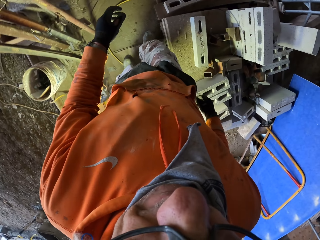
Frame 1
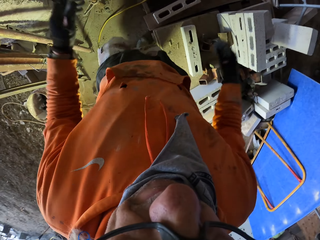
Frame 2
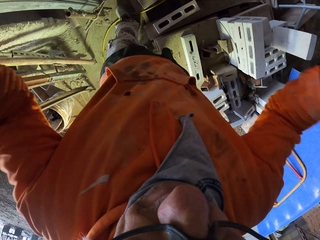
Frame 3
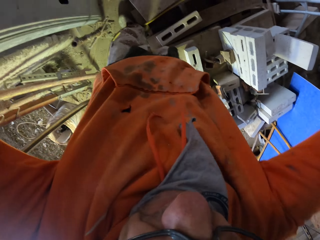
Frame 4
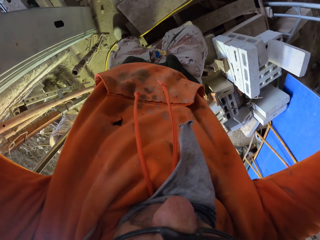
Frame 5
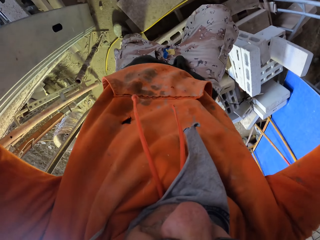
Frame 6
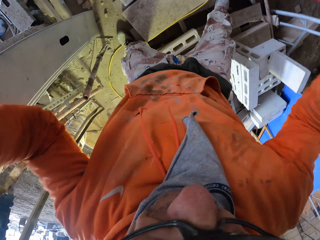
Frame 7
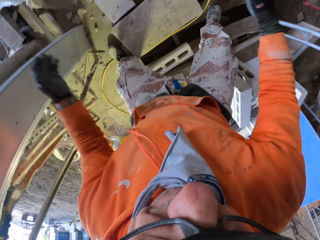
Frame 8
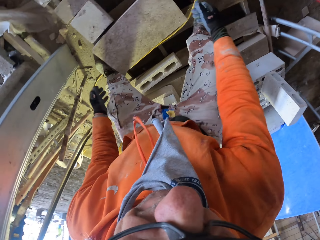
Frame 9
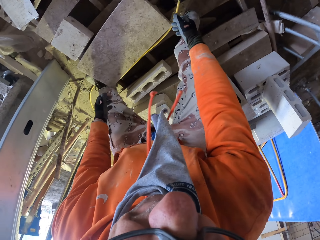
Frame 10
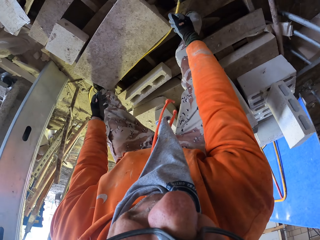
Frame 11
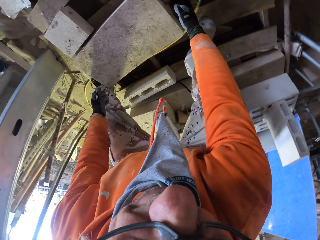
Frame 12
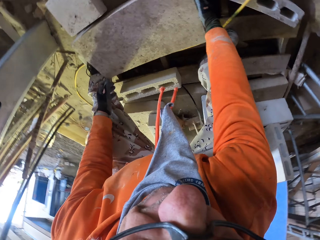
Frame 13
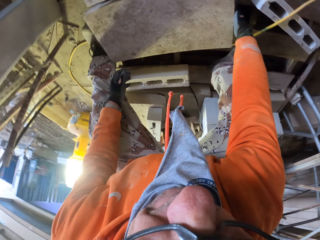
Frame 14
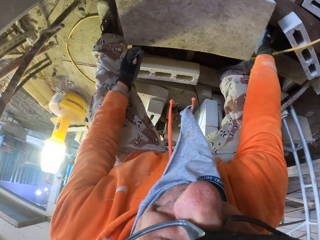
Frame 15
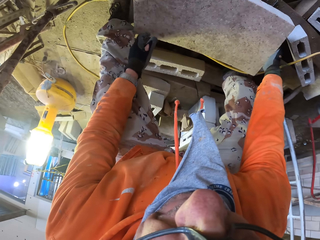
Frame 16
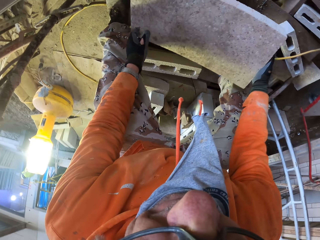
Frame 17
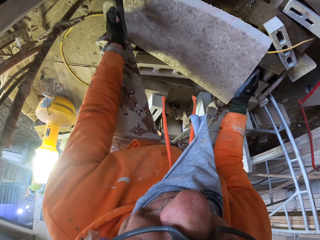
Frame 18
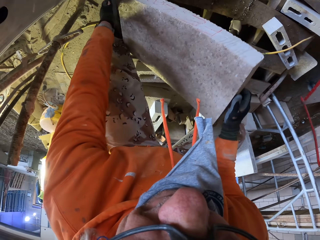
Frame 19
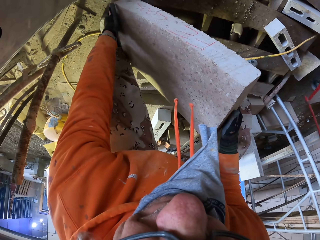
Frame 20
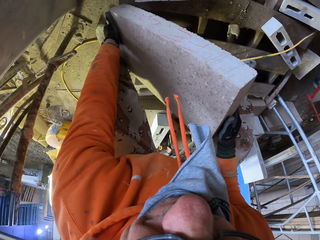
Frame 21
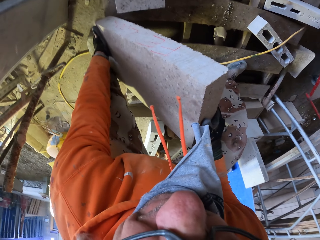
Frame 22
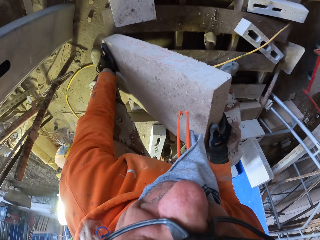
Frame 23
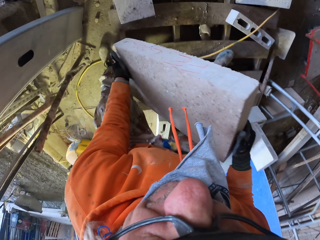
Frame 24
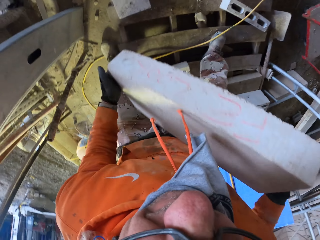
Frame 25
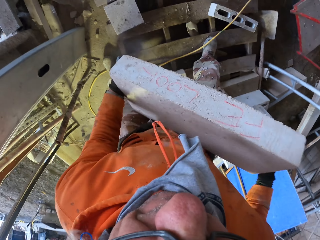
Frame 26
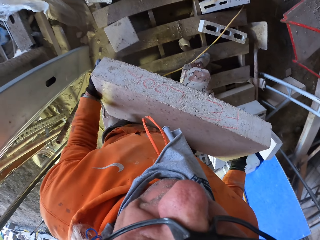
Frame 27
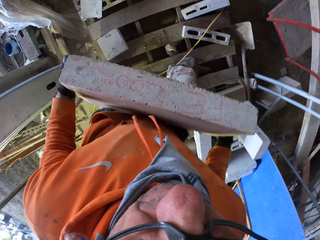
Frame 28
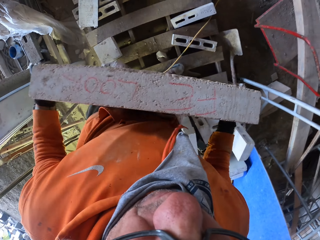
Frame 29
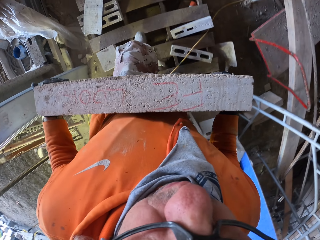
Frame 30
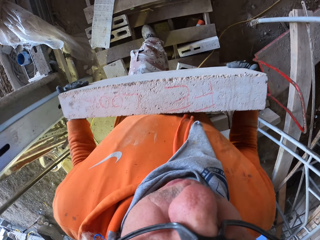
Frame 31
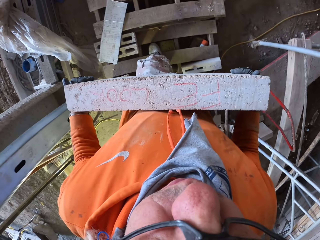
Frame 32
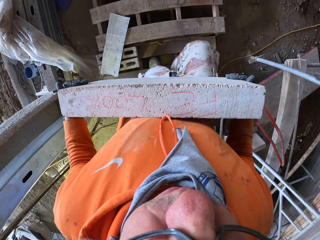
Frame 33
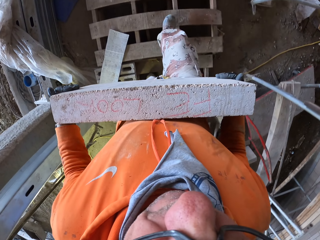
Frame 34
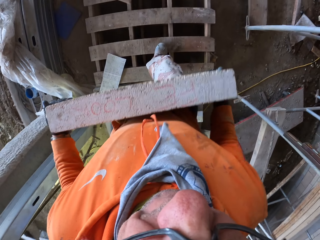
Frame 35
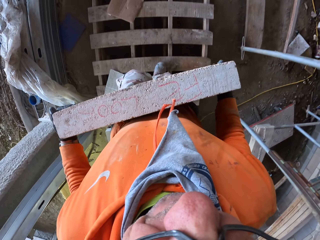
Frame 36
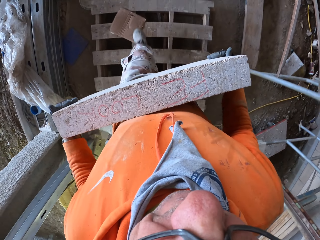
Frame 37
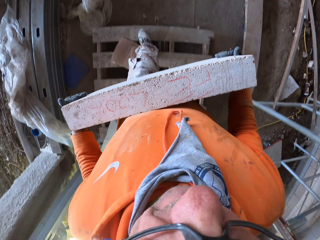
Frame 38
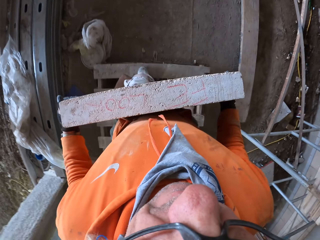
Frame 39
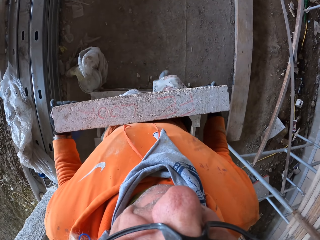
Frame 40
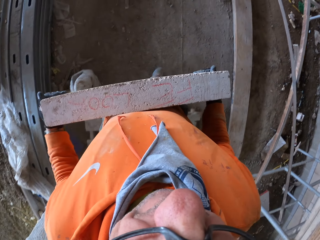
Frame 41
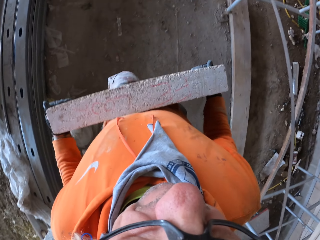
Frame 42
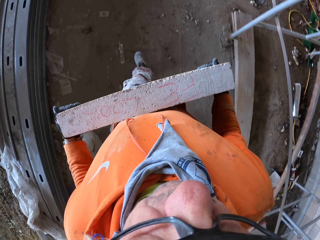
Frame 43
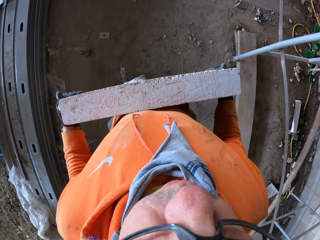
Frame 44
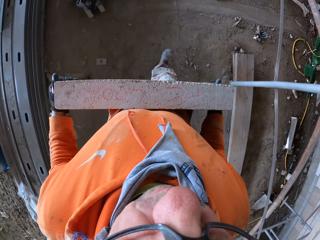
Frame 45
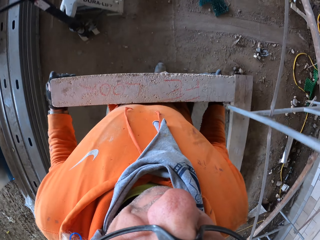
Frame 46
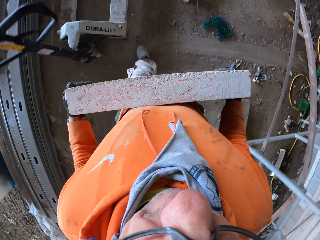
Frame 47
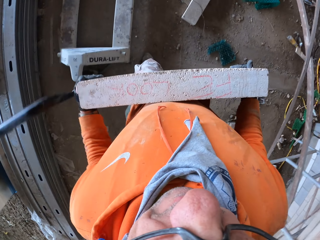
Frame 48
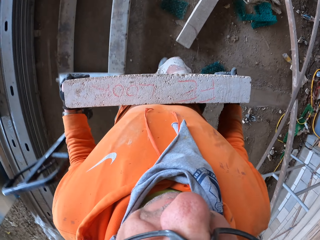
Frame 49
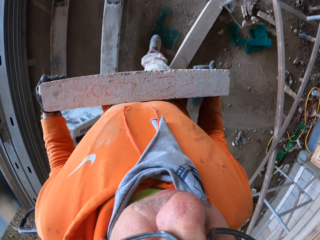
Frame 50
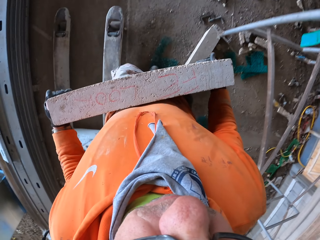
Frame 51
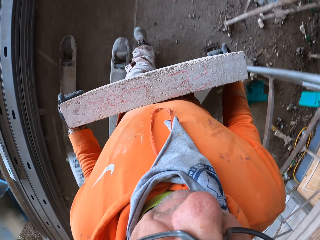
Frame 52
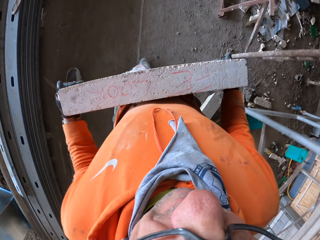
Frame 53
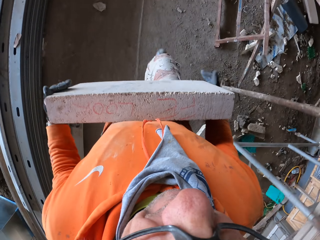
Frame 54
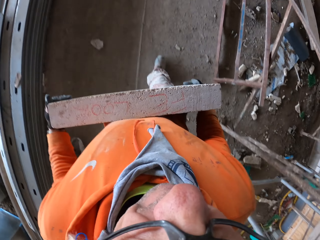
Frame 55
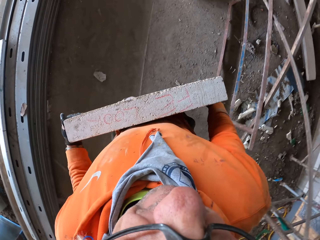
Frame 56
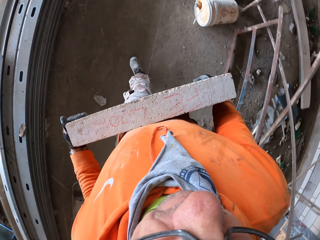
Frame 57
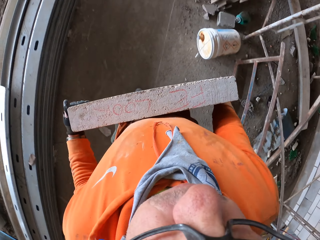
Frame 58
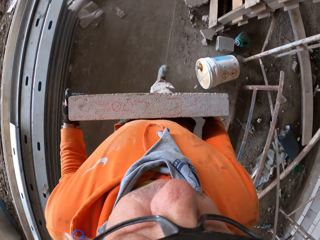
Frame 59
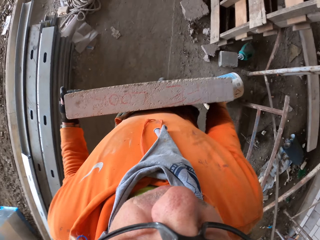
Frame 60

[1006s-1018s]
The camera wearer picks the brick. They walk and carry the brick.

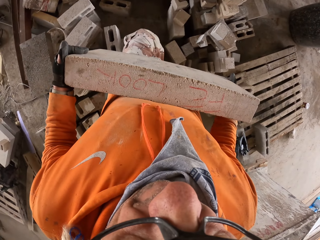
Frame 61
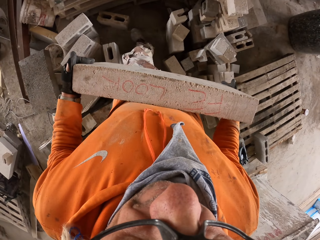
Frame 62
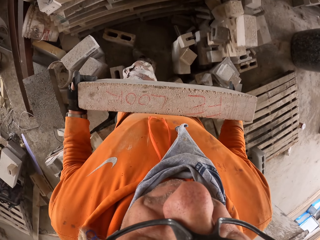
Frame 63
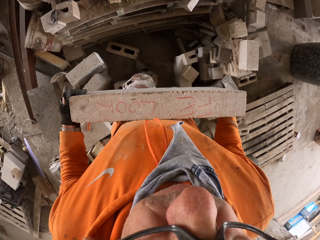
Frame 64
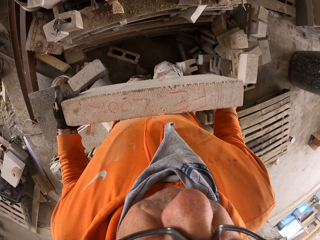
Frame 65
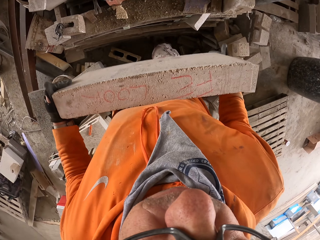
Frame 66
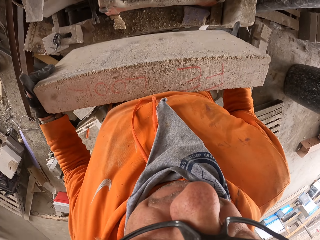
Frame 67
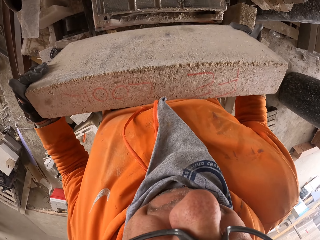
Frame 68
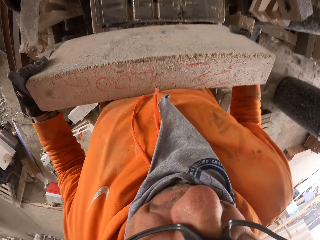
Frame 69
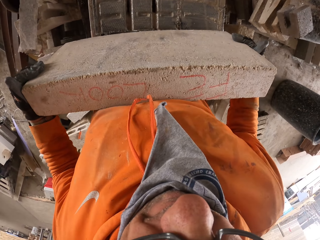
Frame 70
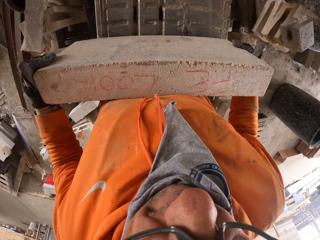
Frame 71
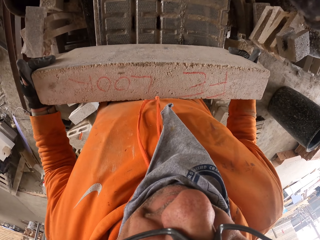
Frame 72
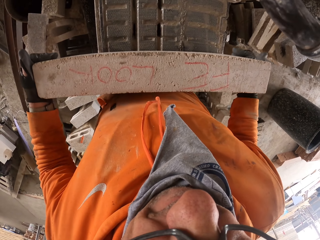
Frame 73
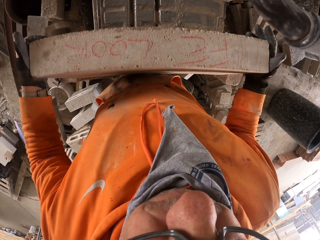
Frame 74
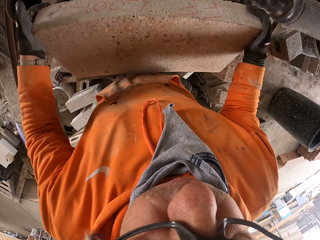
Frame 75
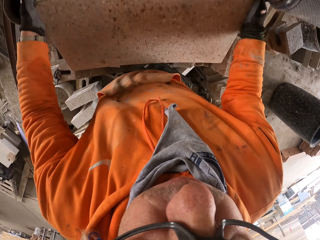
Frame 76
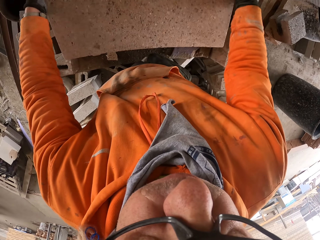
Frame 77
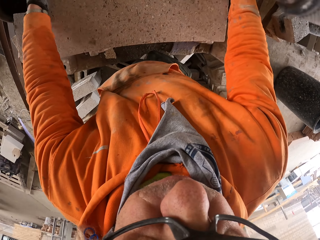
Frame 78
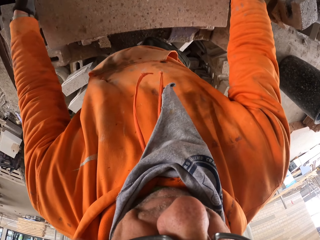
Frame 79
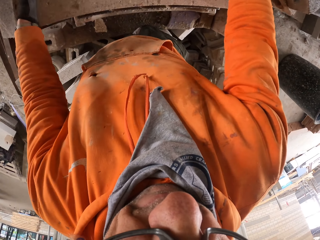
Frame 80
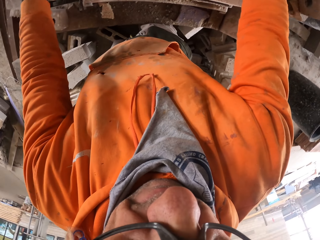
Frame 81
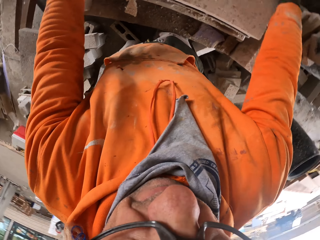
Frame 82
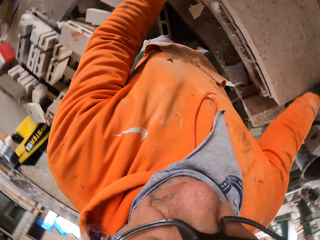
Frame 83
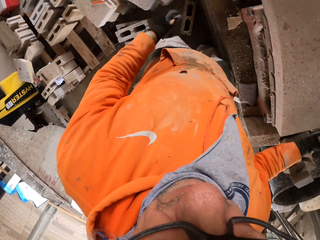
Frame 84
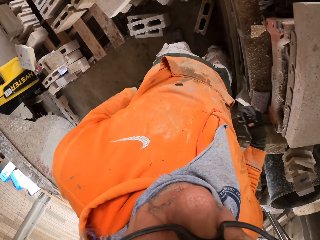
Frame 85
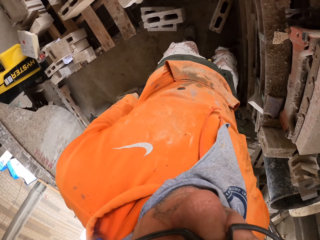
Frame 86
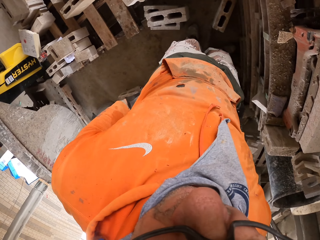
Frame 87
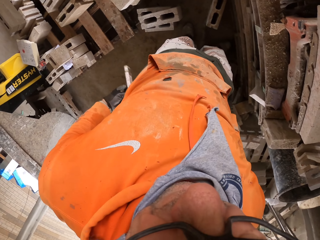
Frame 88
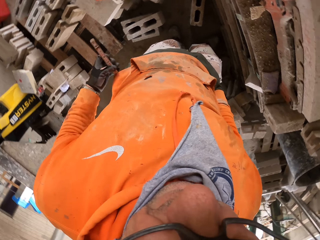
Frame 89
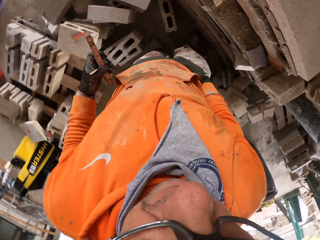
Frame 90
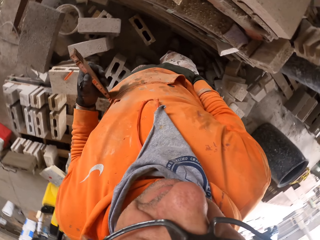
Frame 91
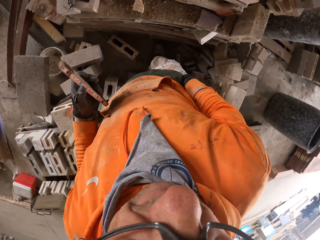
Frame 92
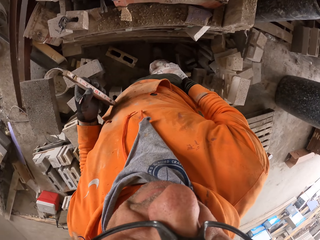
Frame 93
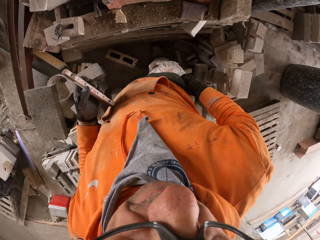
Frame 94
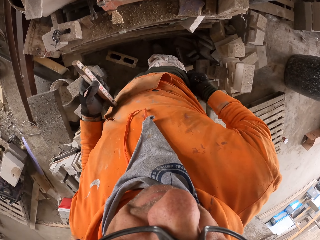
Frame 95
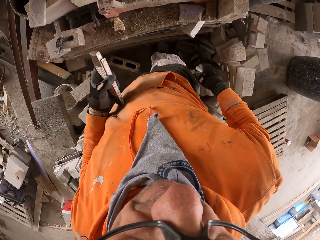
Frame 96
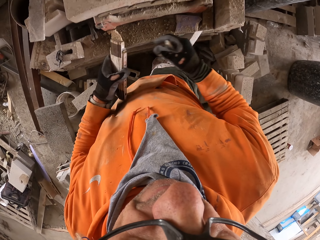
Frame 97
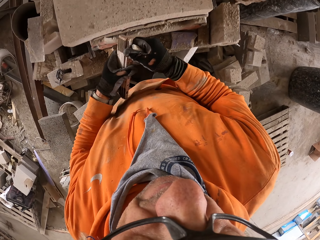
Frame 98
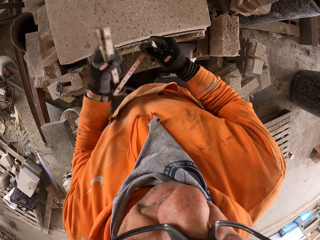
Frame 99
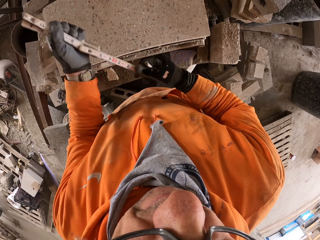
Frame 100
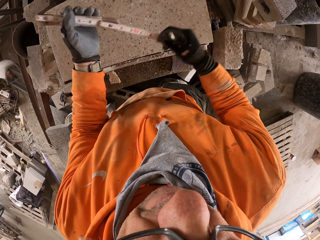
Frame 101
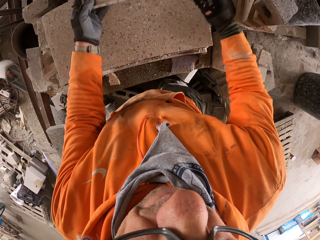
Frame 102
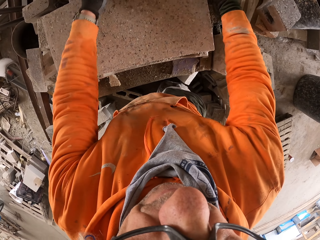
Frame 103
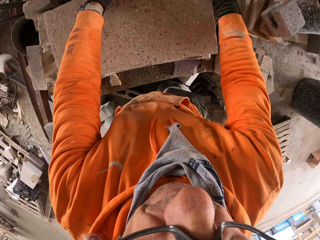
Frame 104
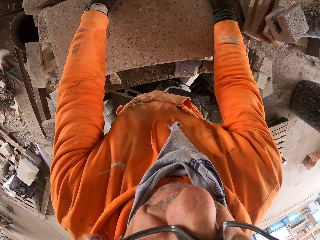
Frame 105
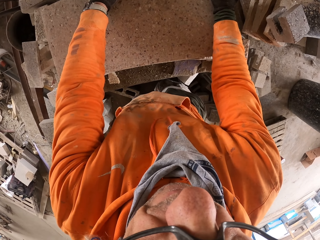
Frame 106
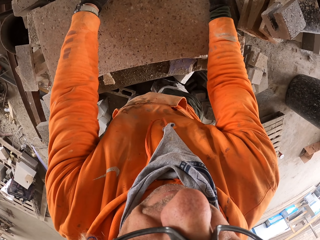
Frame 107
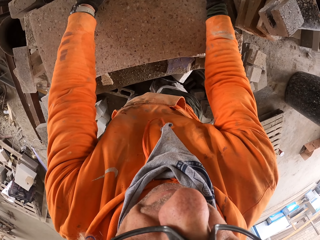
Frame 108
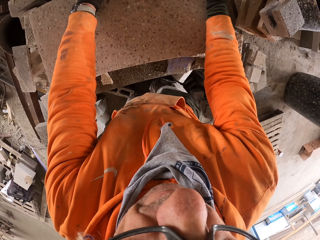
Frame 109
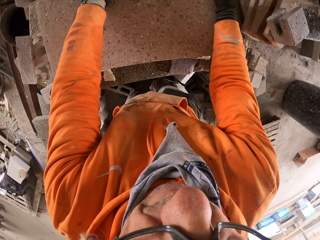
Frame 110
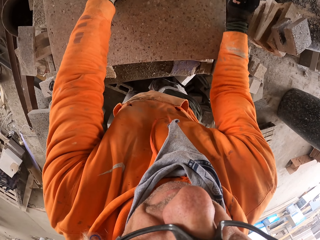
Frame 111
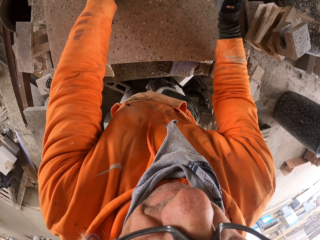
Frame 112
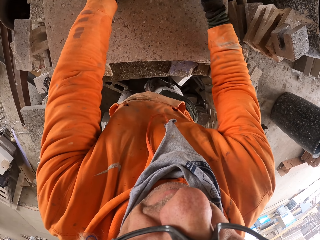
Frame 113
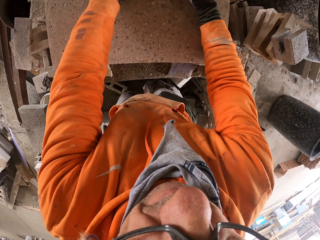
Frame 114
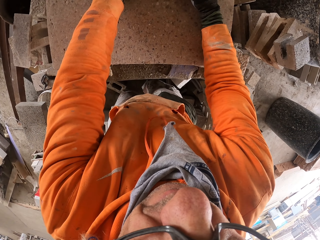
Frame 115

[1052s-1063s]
The camera wearer mounts the brick on the cutting machine. They pick the tape measure and hold on to the tape measure. They straighten the tape measure, unfold the tape measure, and measure the brick.
